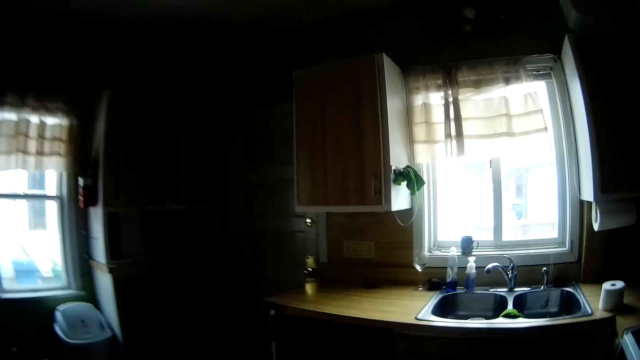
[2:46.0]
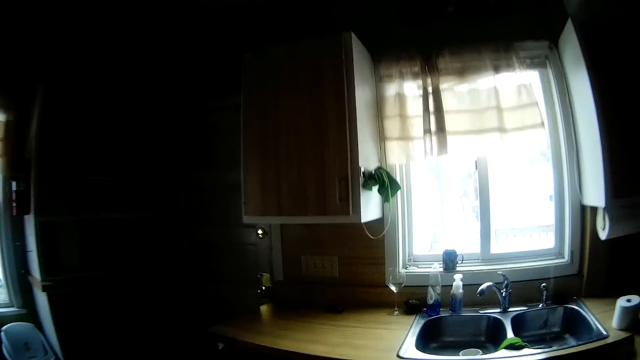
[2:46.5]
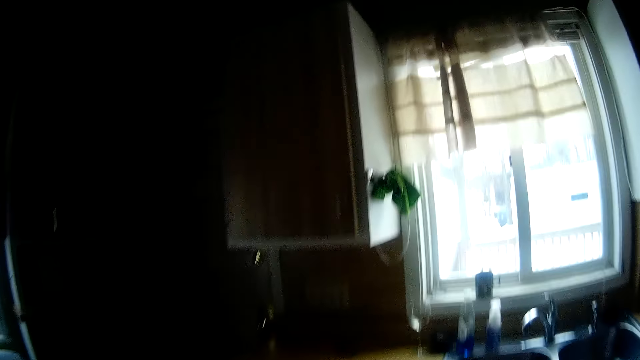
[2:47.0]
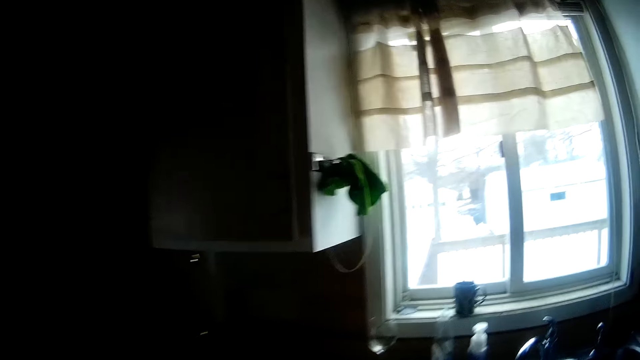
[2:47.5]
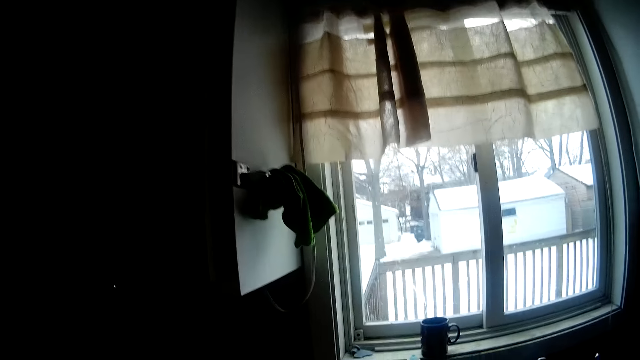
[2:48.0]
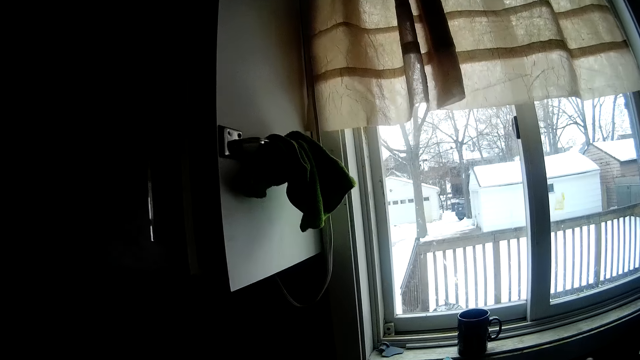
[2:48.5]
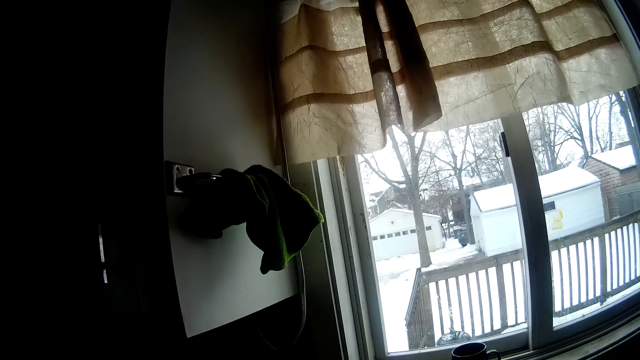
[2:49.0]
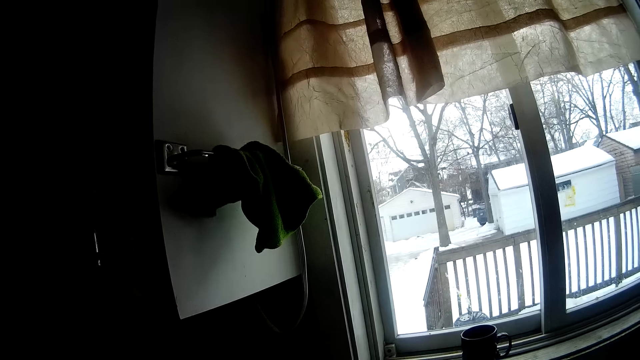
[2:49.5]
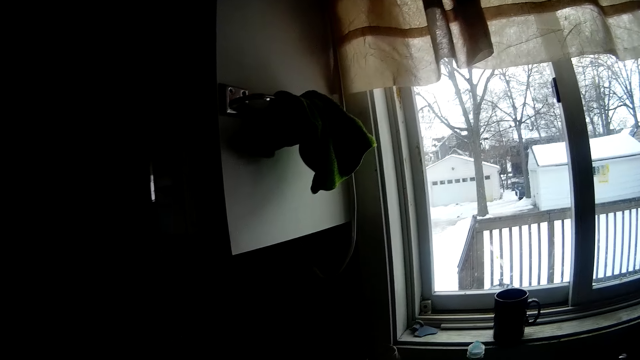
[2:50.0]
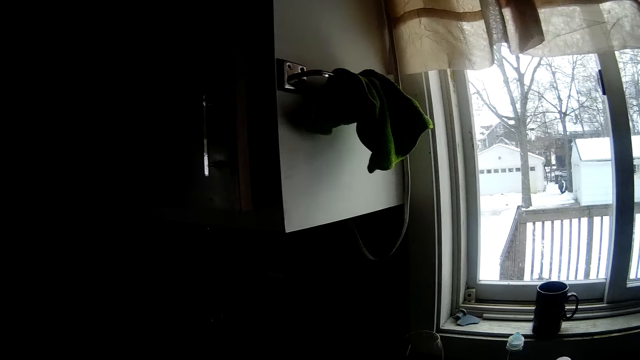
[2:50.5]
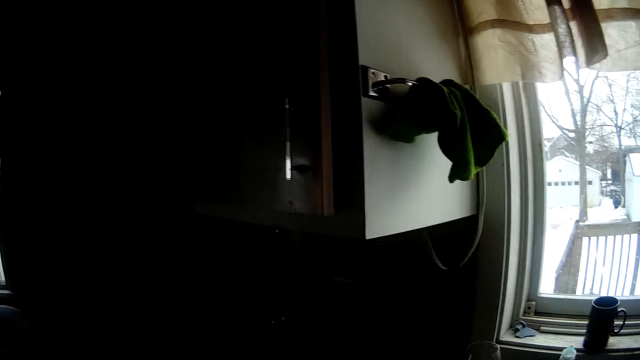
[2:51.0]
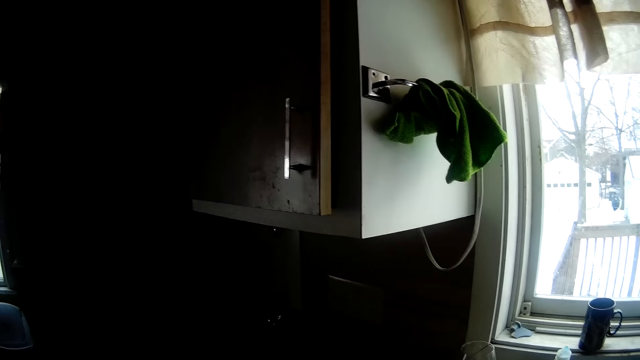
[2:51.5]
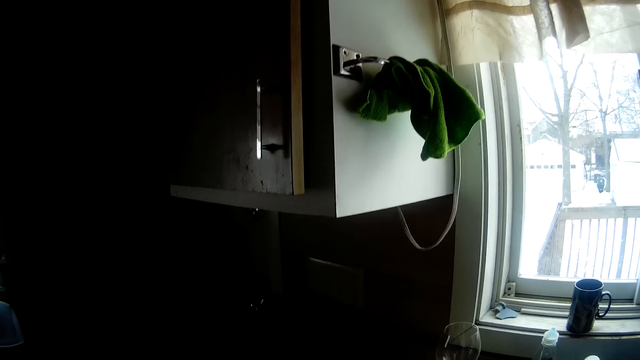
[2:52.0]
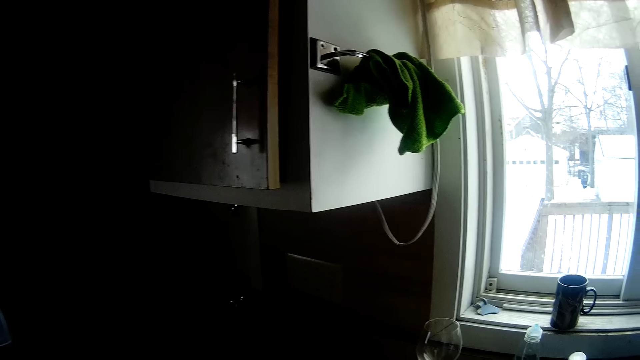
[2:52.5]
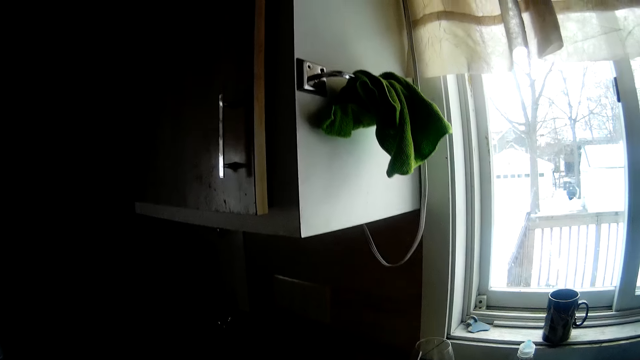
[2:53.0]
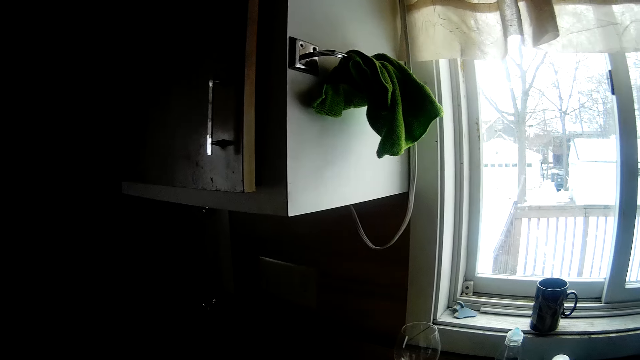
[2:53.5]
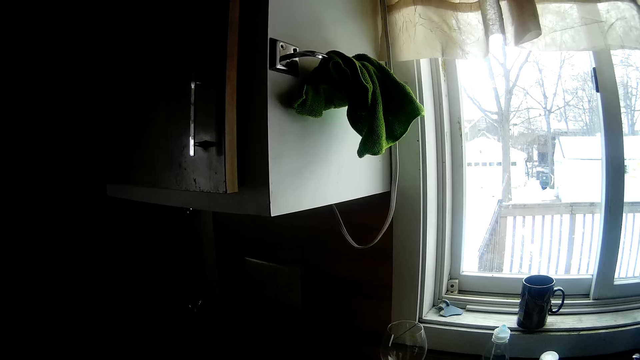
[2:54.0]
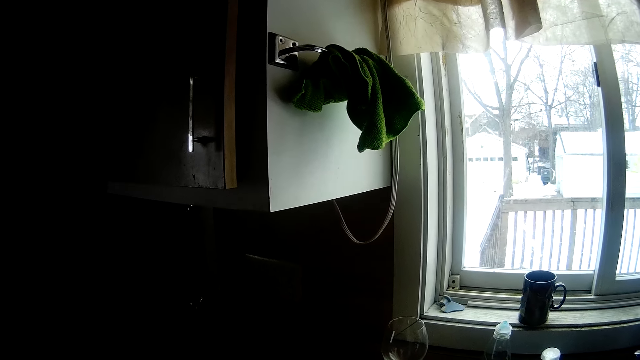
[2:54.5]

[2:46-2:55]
The camera wearer looks around.

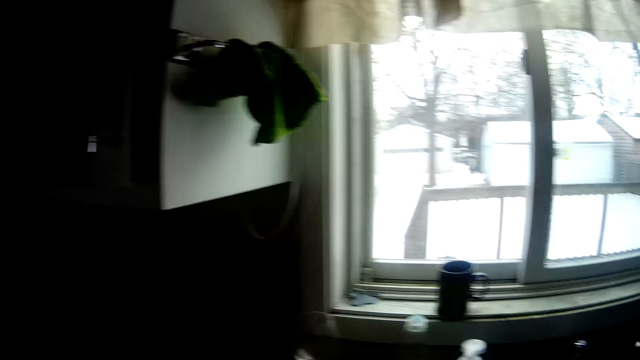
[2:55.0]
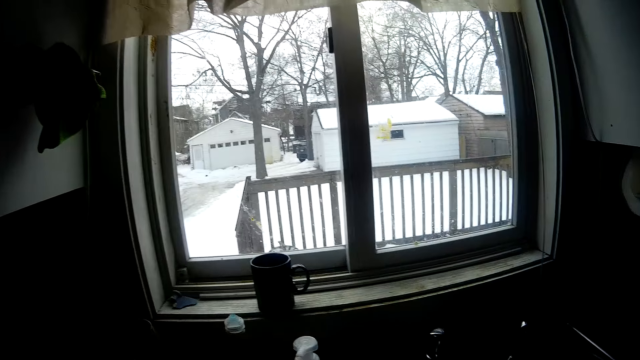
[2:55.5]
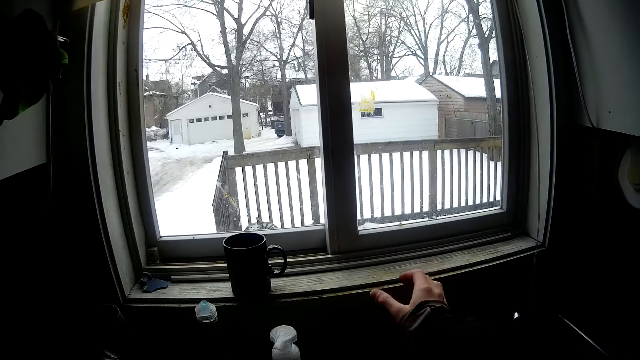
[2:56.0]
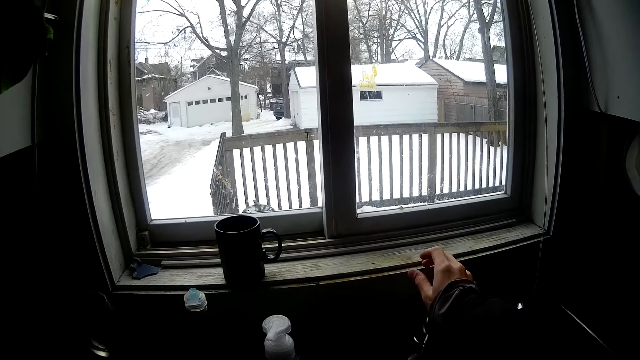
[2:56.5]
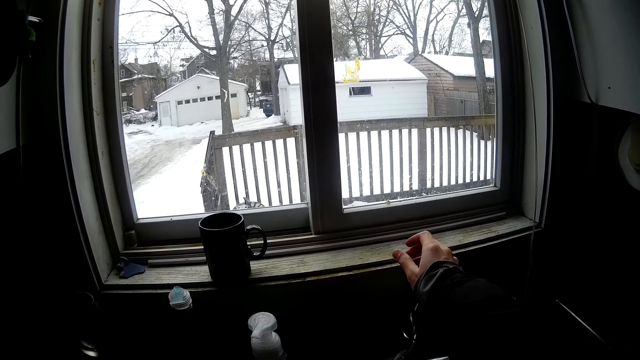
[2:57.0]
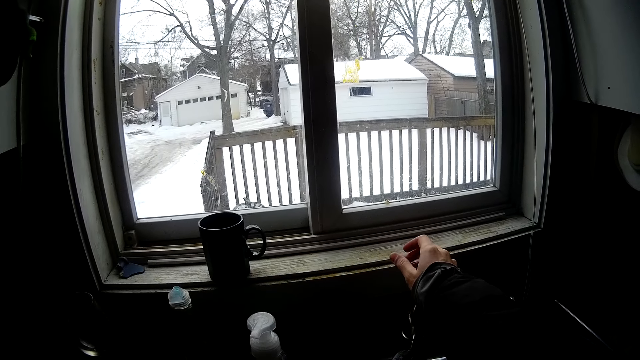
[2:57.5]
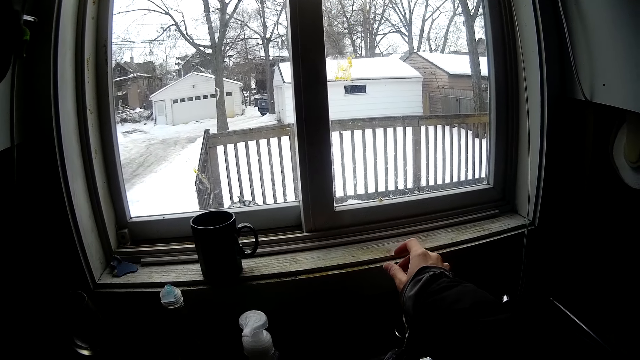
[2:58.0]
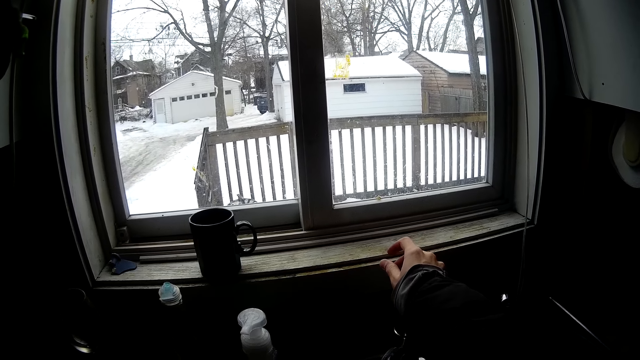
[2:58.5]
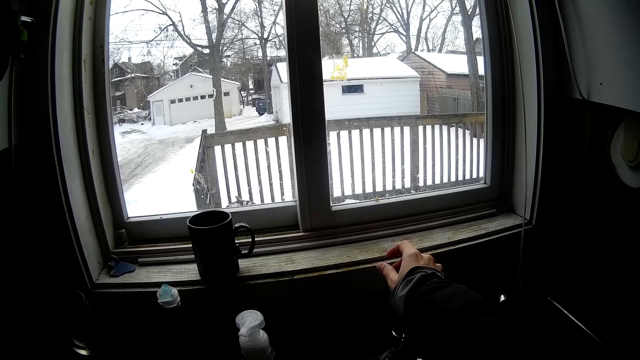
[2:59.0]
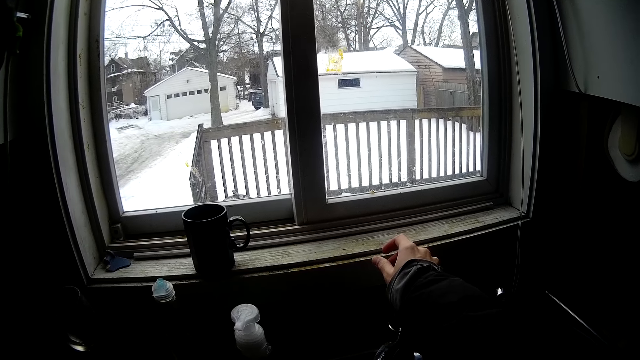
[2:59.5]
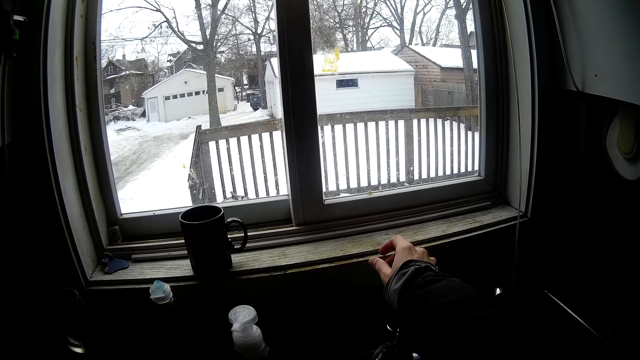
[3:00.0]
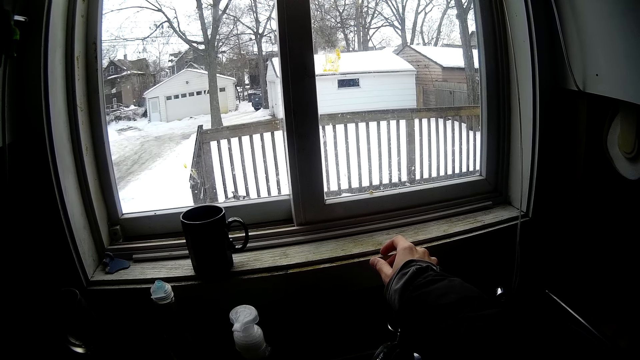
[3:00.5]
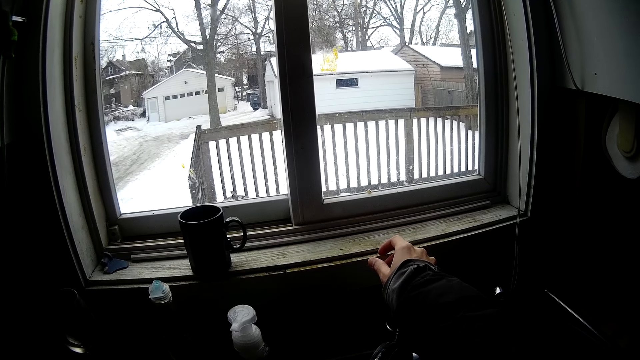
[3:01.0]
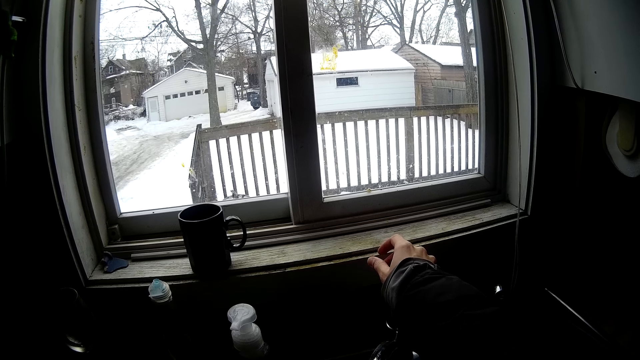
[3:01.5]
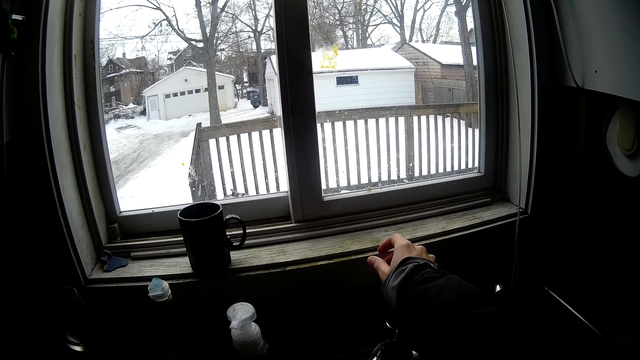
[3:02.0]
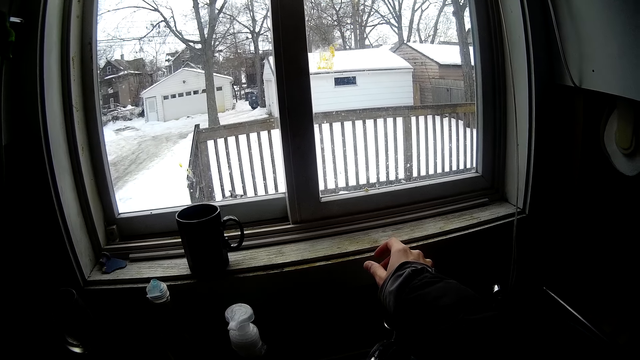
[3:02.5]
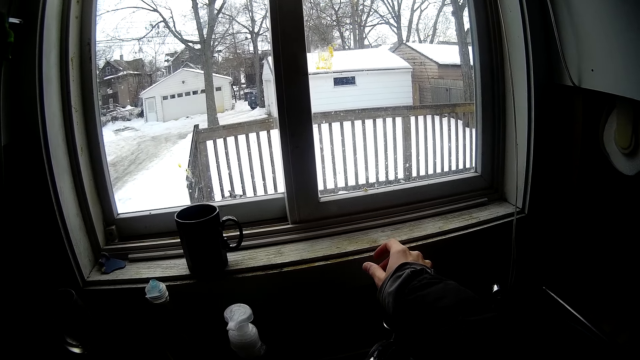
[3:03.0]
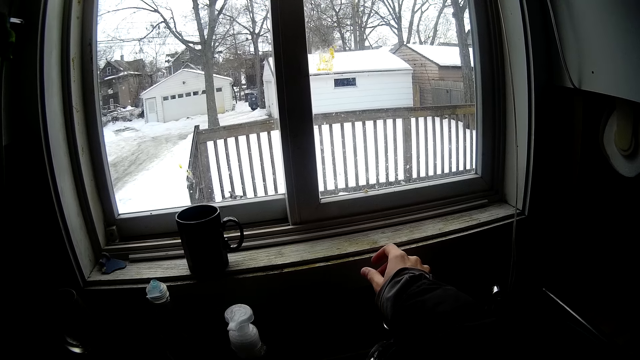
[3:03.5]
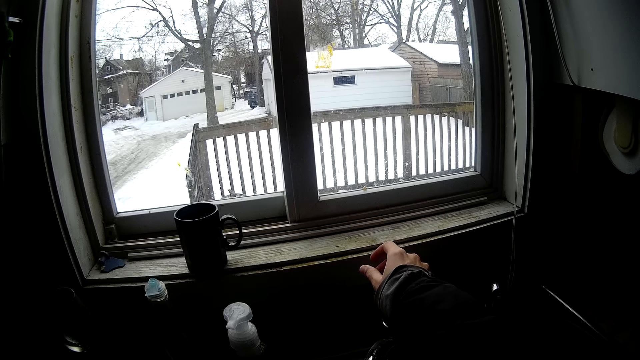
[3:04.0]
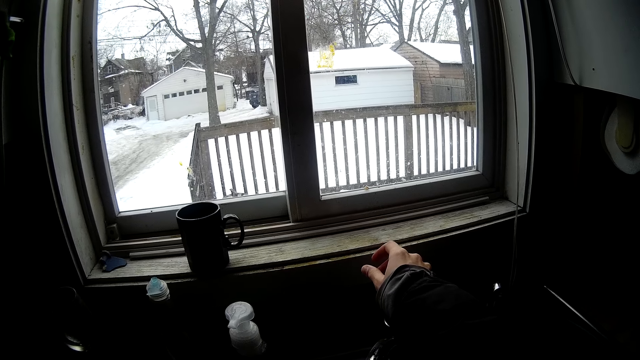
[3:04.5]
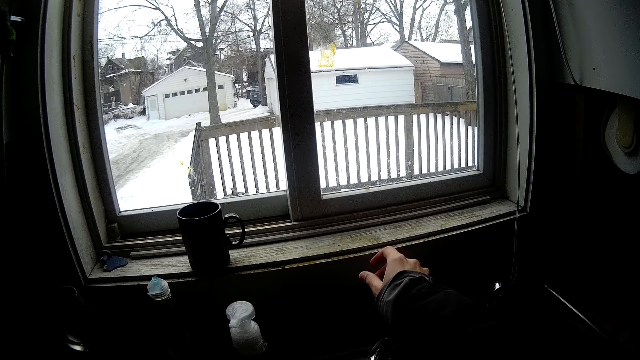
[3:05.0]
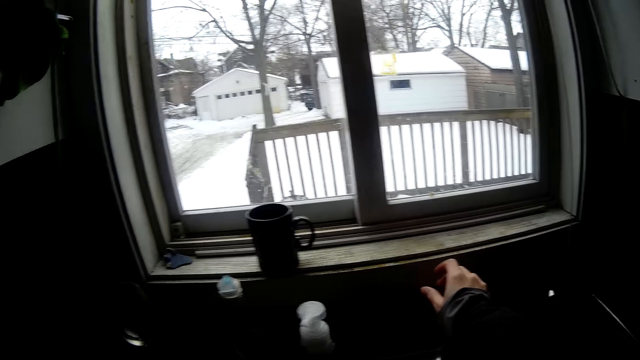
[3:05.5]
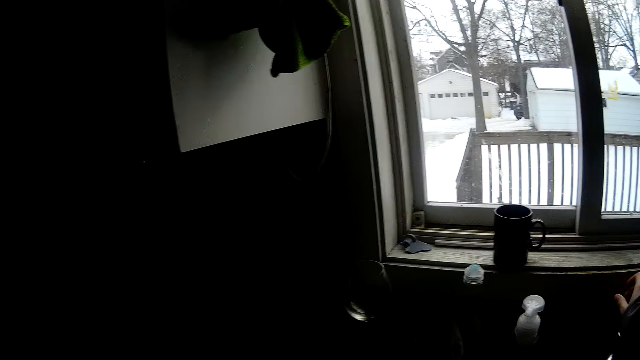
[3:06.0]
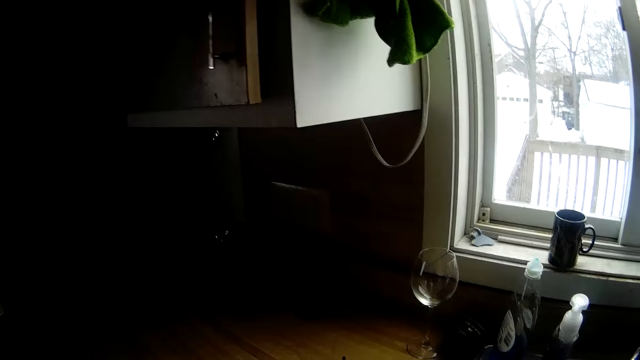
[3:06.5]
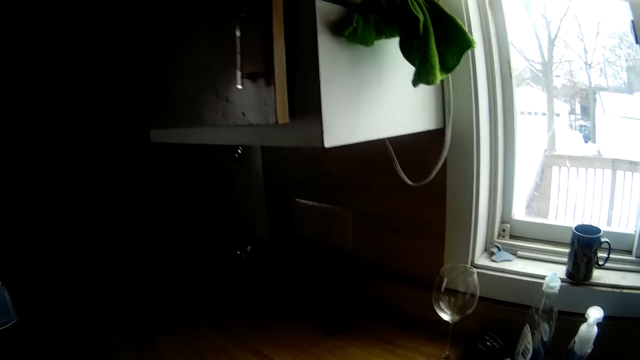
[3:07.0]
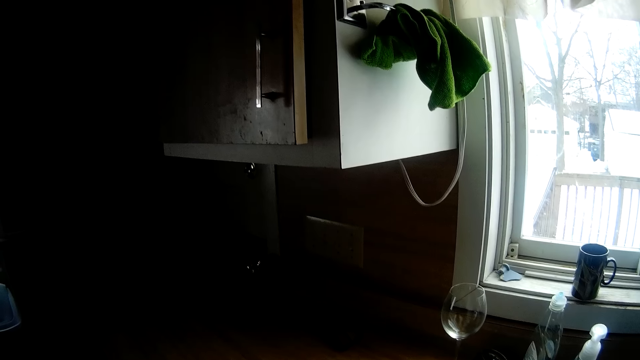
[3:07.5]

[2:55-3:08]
The camera wearer places his right hand on a tap. He stretches the hand.
